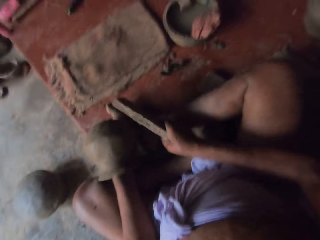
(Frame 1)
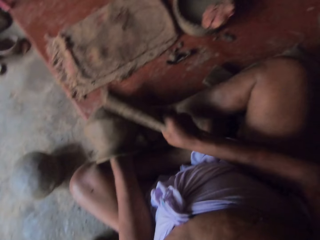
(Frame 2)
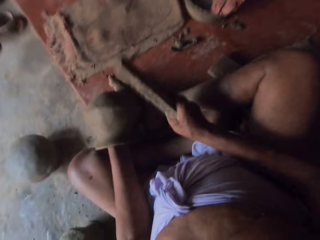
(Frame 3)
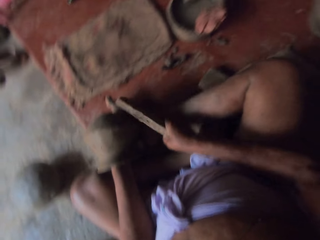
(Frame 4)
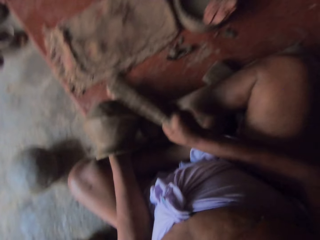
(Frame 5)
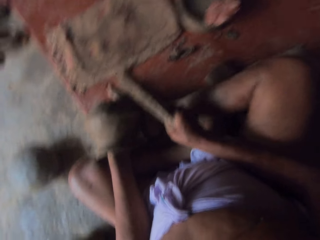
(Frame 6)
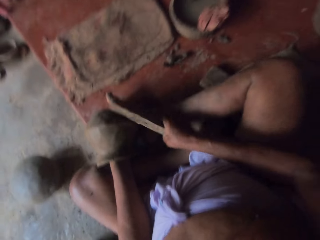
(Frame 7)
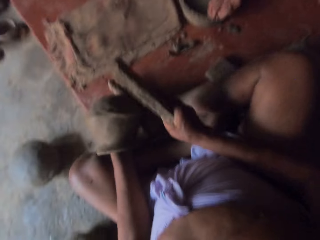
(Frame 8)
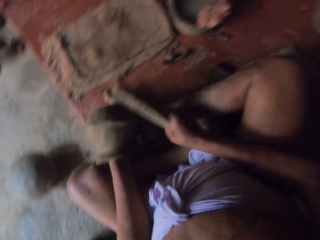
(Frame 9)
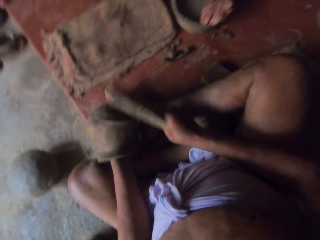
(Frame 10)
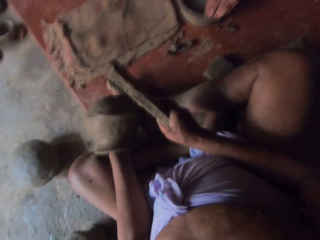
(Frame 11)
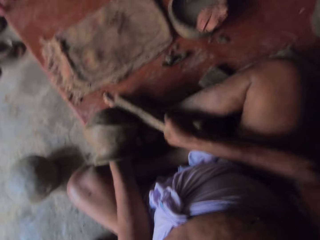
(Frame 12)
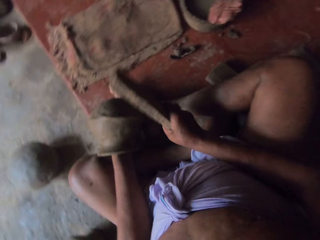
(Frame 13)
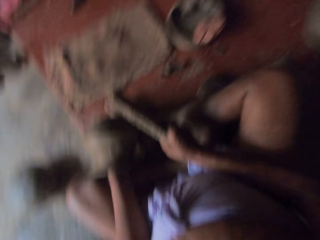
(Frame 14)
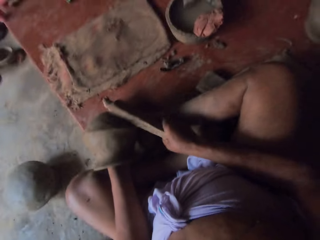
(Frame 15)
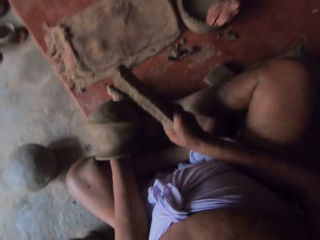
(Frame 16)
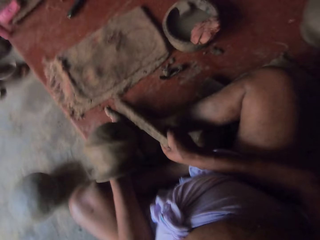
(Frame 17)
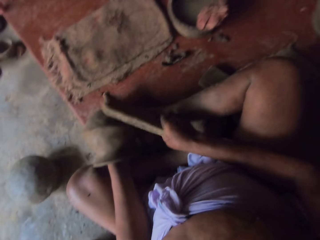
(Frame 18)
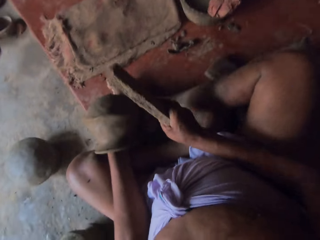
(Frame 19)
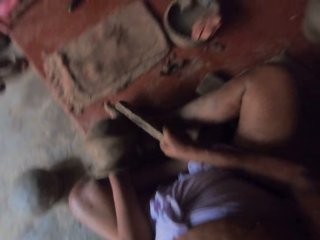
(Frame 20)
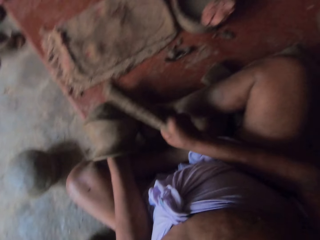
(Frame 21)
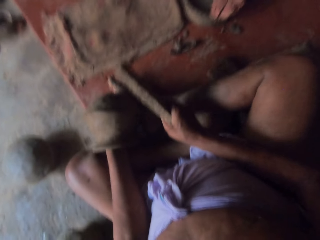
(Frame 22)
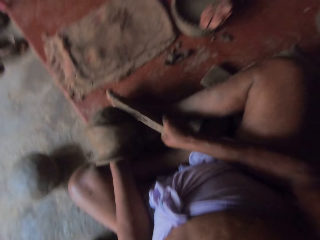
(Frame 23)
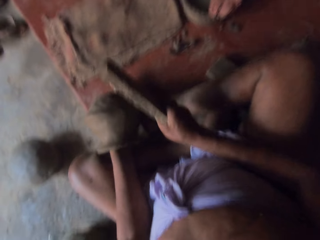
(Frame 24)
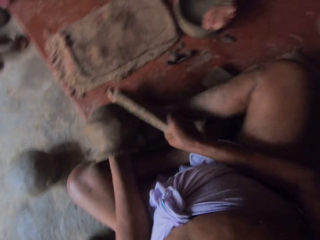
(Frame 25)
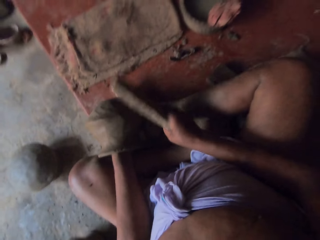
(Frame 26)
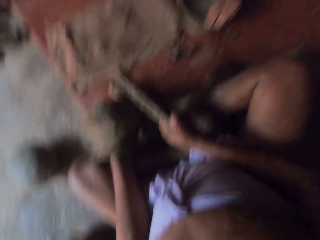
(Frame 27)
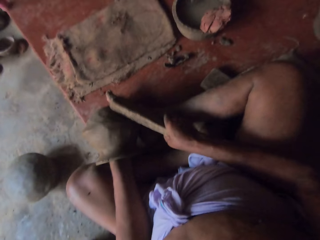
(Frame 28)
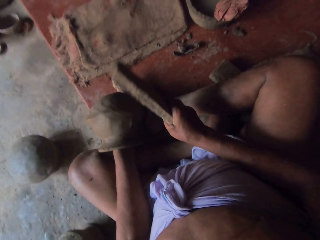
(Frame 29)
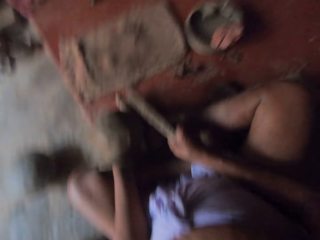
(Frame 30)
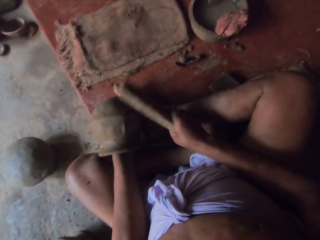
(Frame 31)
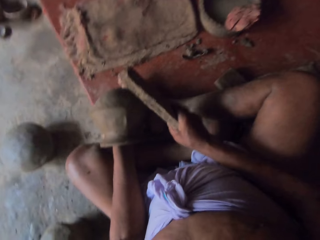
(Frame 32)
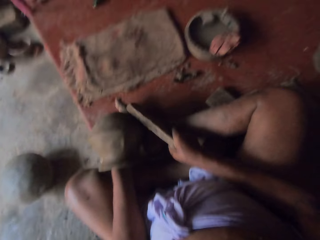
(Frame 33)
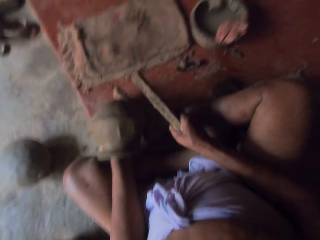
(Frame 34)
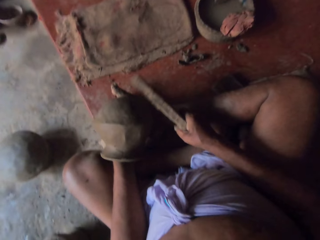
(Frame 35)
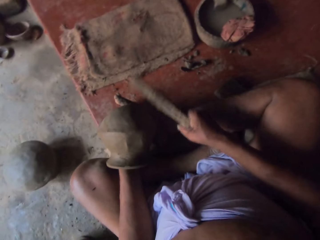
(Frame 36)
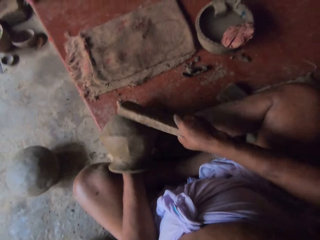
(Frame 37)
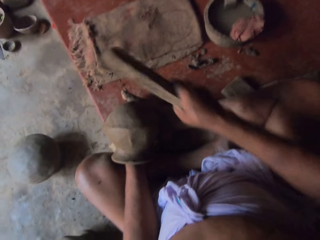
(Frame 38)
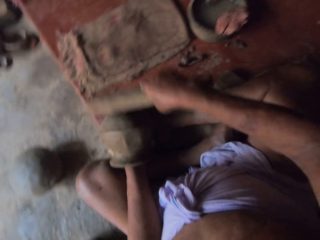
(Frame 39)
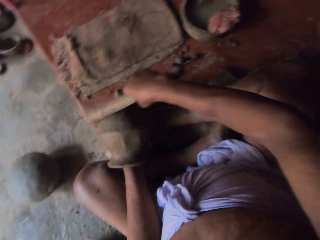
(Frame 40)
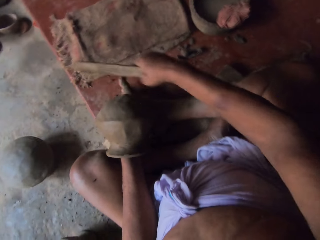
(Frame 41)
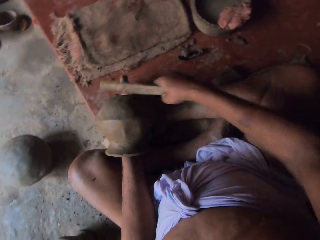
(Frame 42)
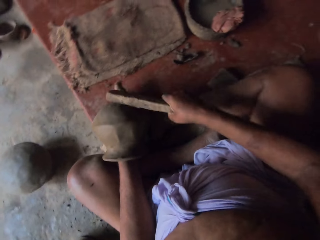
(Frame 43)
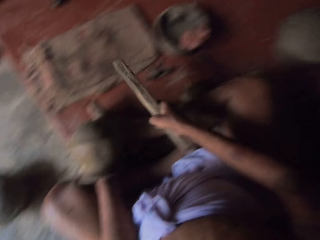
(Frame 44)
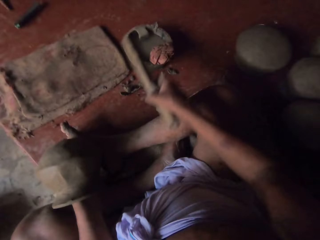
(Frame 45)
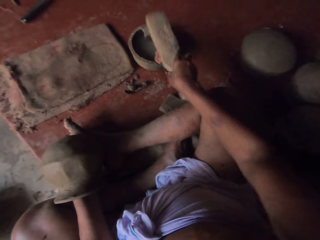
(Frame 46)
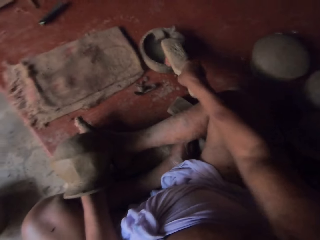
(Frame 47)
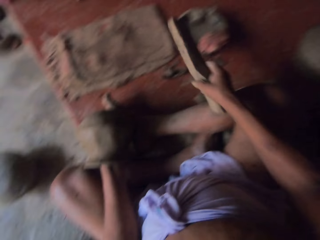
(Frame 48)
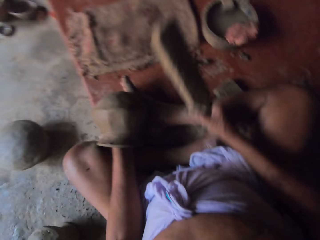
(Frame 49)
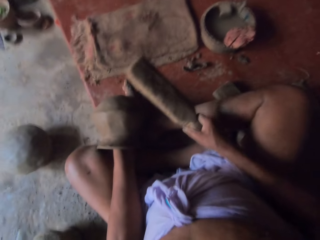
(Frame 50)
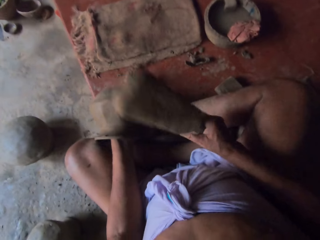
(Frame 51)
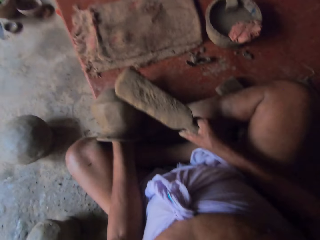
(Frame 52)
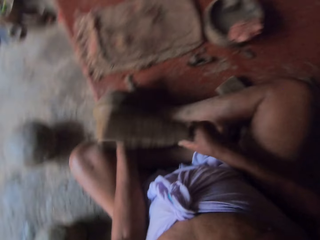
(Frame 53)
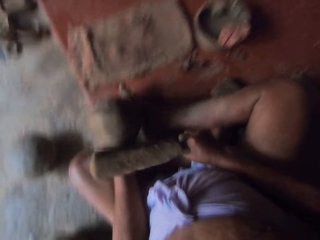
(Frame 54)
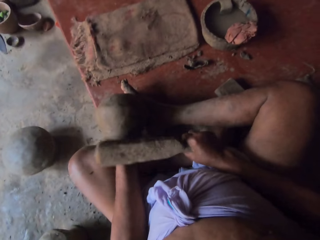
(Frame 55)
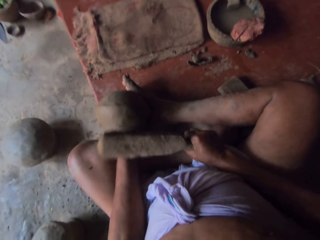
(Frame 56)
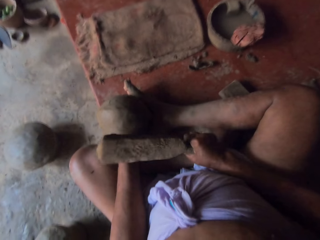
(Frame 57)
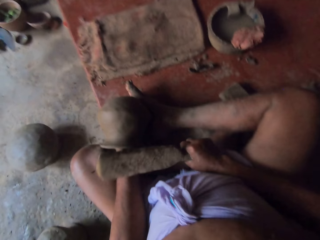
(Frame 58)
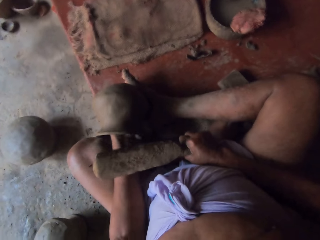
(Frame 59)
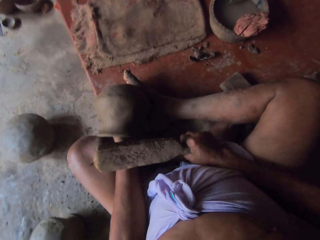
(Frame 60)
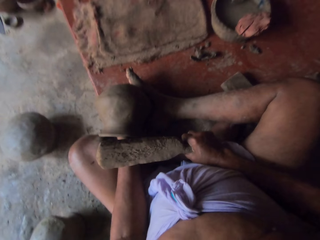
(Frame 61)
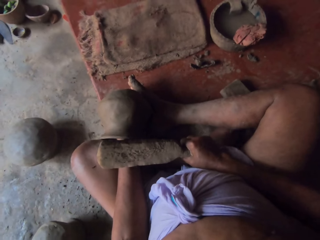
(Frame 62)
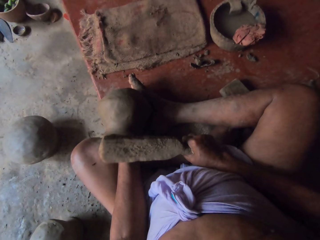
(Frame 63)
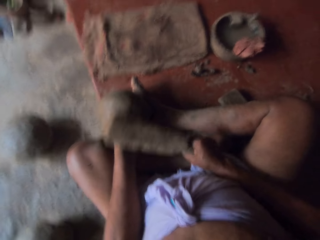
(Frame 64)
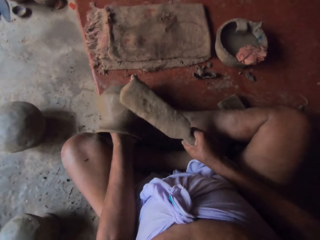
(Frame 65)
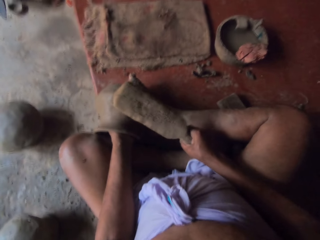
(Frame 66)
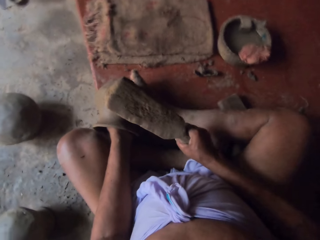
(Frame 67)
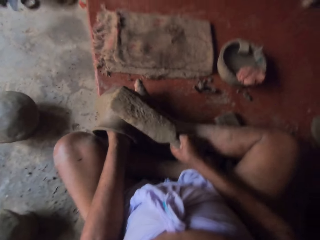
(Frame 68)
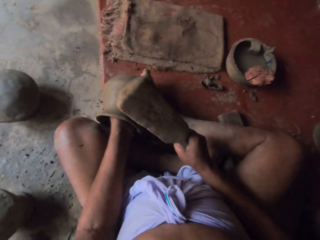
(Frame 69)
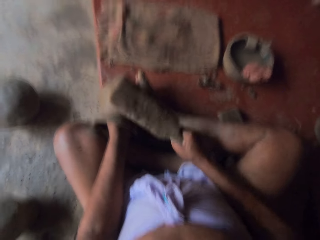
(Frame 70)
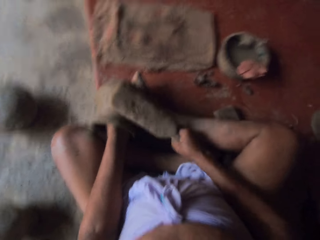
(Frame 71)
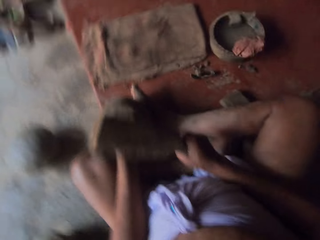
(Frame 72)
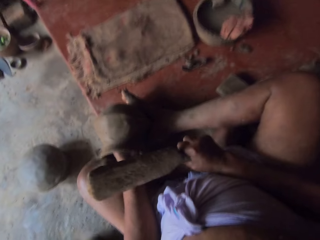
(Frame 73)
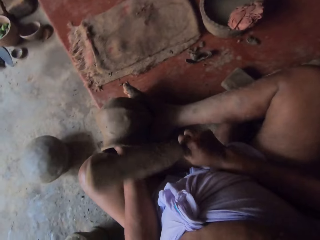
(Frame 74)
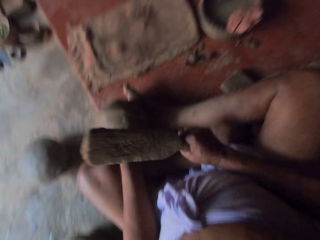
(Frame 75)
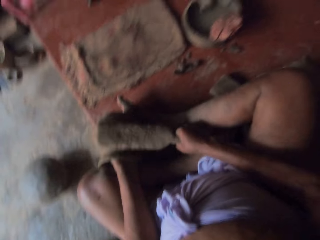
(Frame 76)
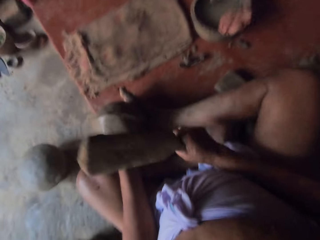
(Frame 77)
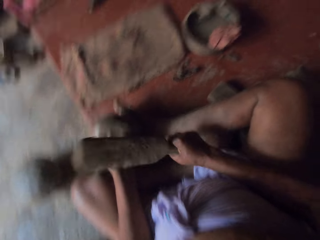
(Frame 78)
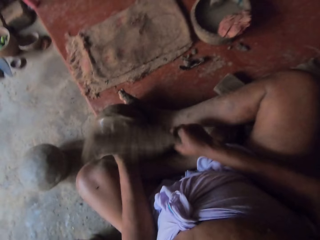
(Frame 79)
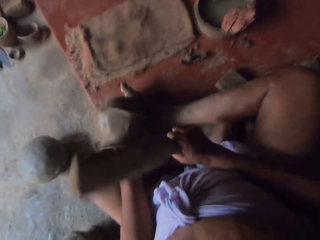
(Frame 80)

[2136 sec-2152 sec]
The camera wearer puts the piece of wood or metal in the water. They hit around the pot with the piece of wood.

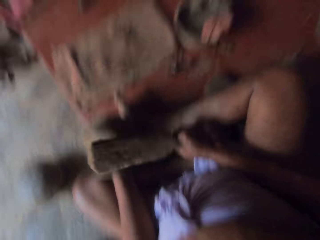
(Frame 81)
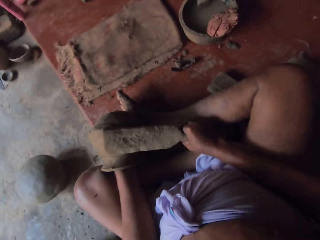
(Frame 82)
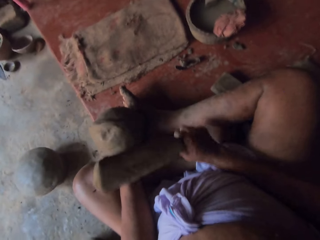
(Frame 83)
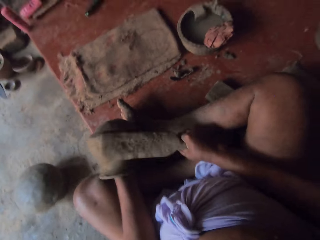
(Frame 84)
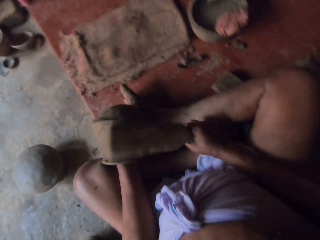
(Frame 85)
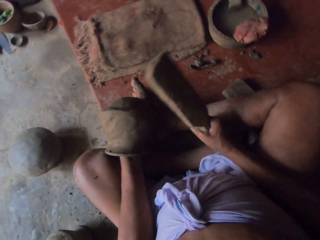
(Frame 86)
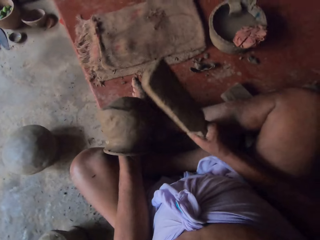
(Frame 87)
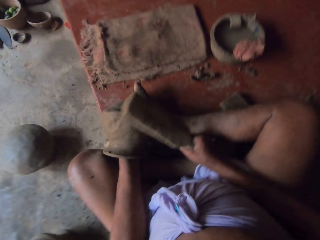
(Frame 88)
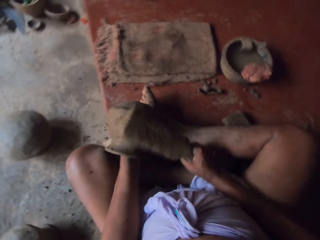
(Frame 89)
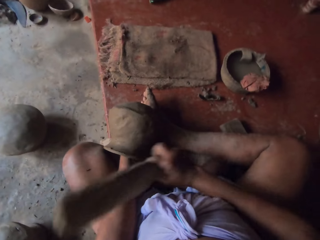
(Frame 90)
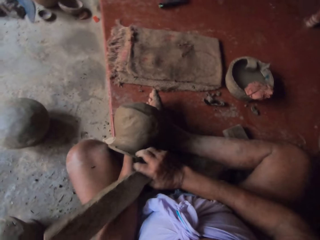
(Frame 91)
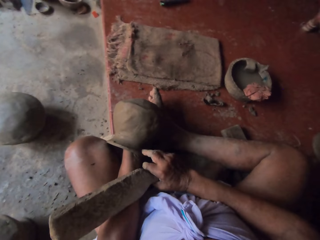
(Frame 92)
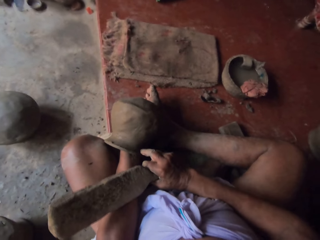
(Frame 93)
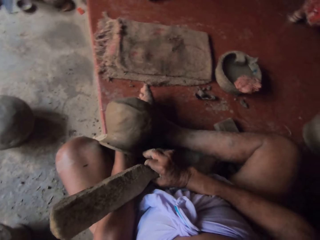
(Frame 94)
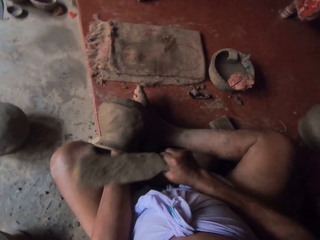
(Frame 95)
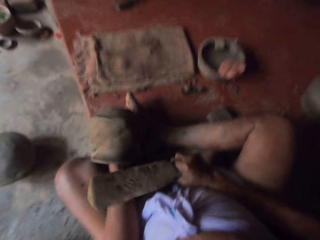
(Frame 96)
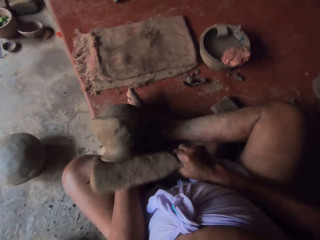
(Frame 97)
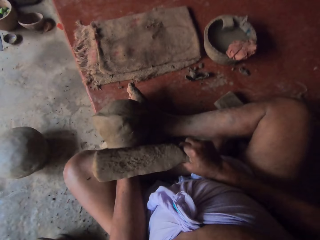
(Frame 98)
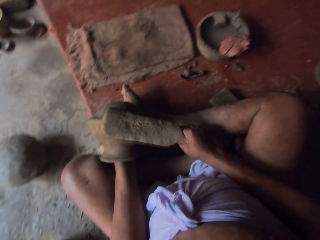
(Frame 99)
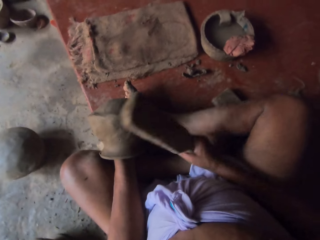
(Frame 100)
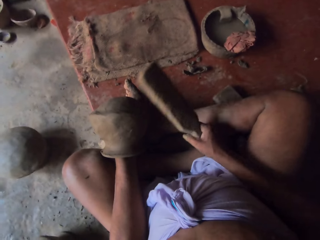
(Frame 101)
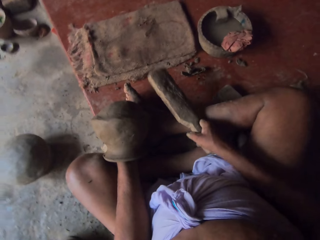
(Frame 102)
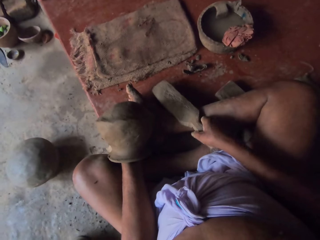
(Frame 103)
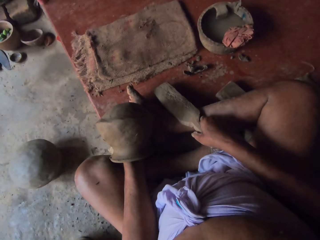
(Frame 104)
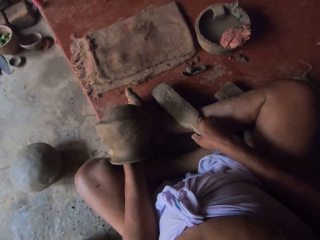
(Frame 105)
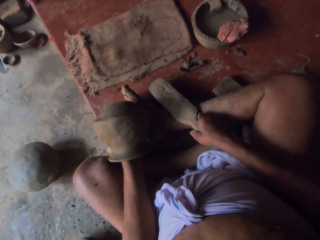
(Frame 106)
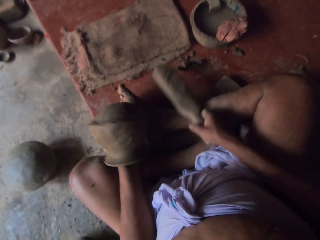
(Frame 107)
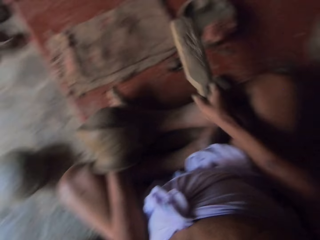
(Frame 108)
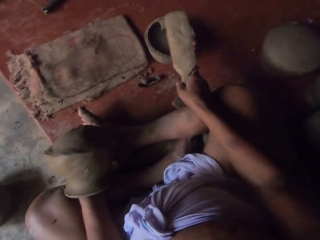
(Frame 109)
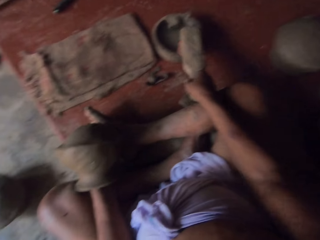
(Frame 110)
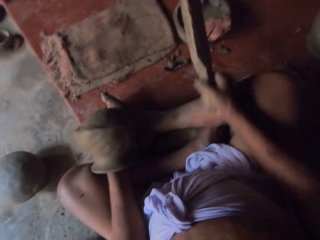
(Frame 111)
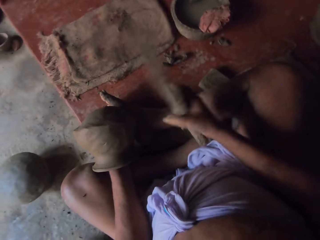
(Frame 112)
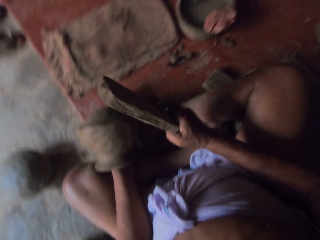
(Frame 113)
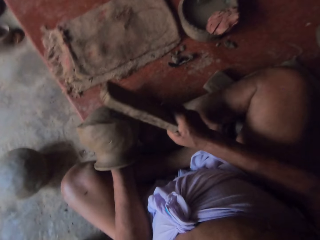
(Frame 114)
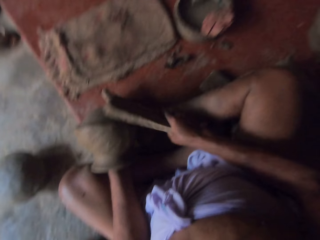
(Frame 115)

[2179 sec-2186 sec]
The camera wearer touches a pot with a finger. They hit the pot. They place the metal on the leg. They put the piece of wood or metal in the water.
